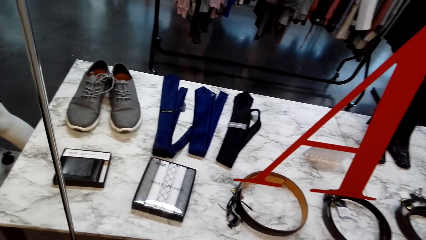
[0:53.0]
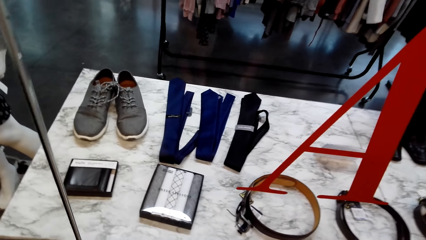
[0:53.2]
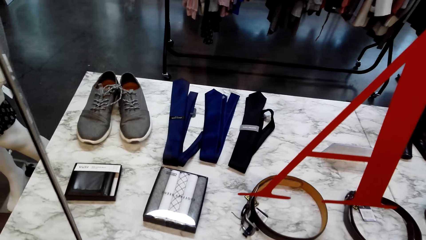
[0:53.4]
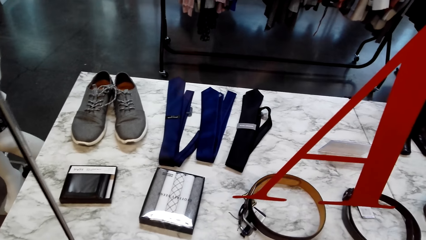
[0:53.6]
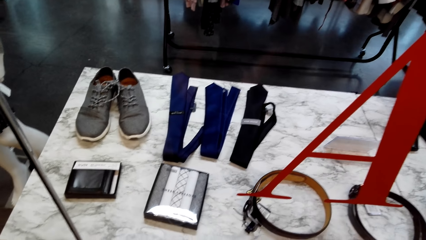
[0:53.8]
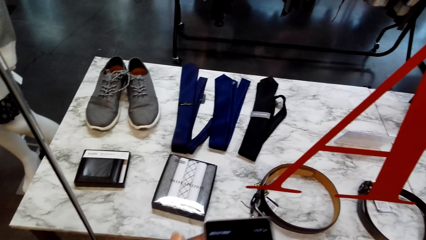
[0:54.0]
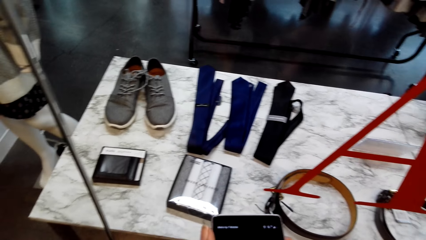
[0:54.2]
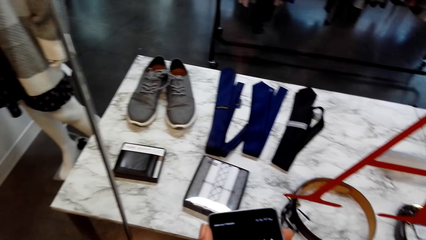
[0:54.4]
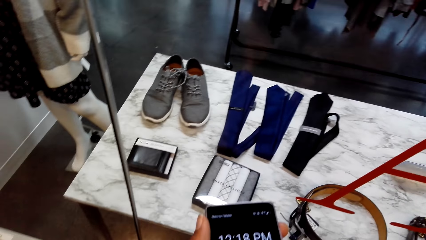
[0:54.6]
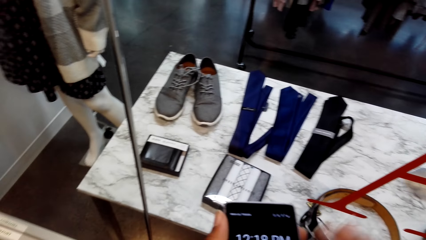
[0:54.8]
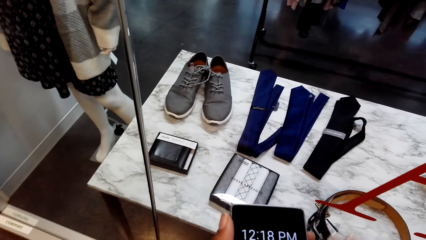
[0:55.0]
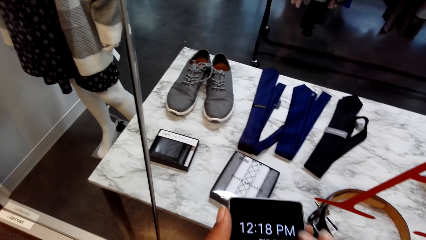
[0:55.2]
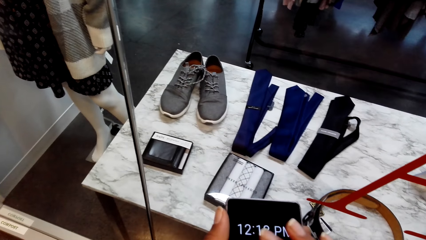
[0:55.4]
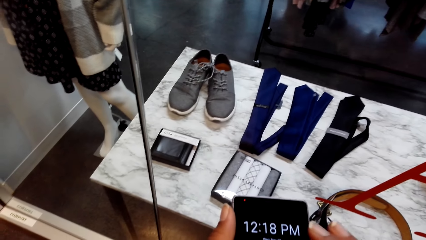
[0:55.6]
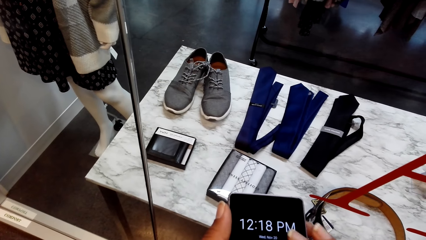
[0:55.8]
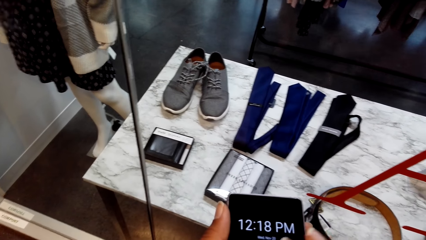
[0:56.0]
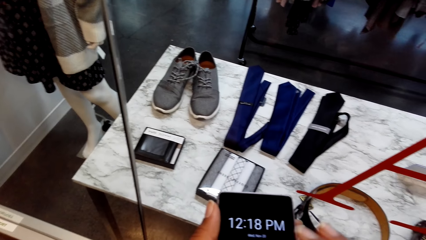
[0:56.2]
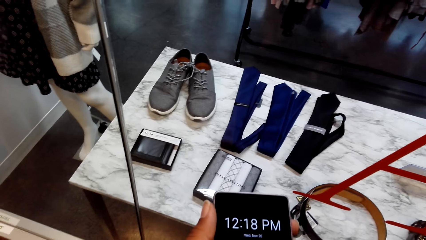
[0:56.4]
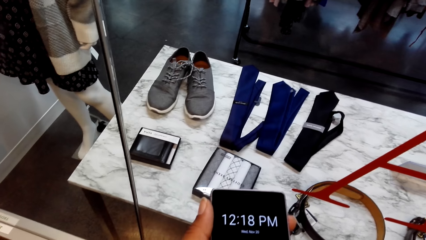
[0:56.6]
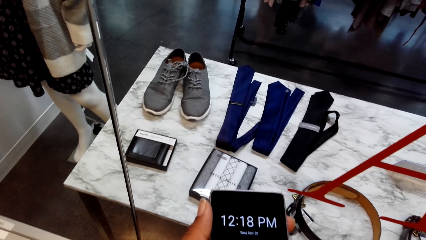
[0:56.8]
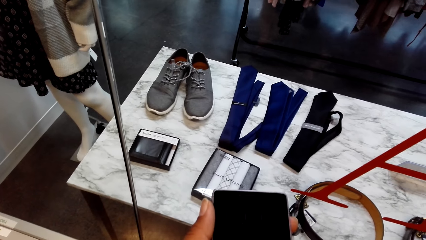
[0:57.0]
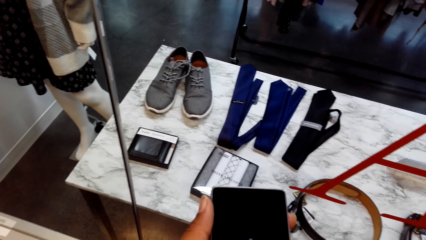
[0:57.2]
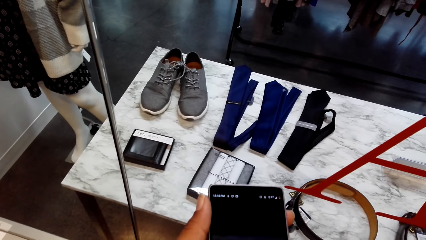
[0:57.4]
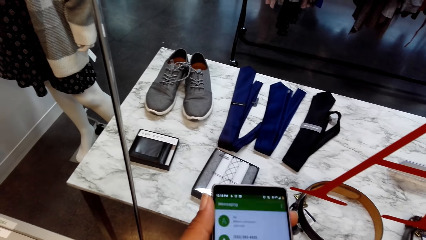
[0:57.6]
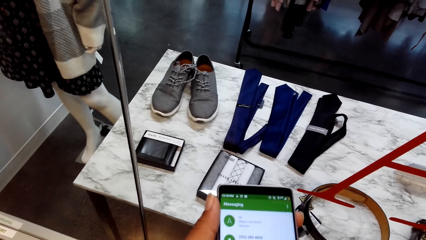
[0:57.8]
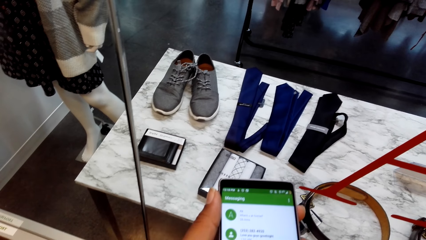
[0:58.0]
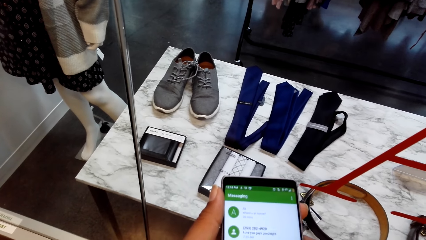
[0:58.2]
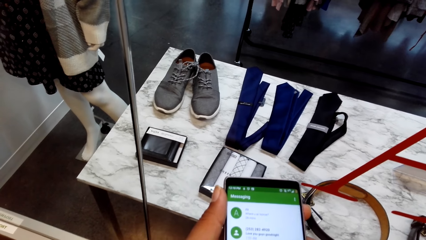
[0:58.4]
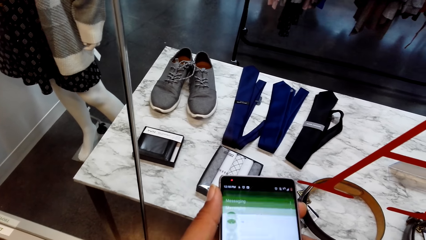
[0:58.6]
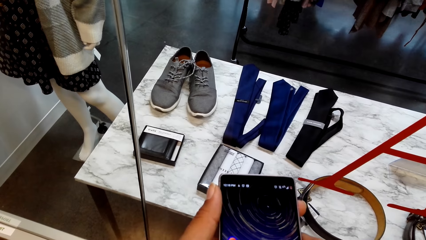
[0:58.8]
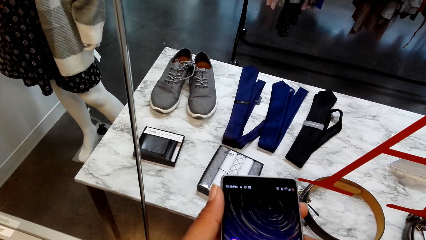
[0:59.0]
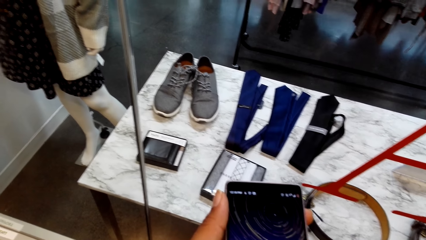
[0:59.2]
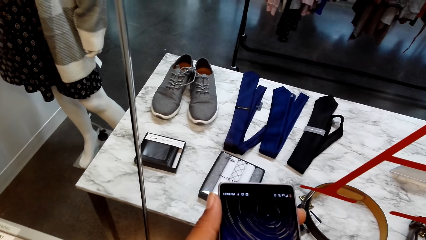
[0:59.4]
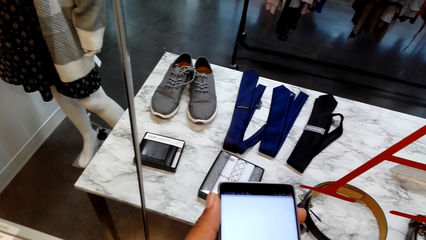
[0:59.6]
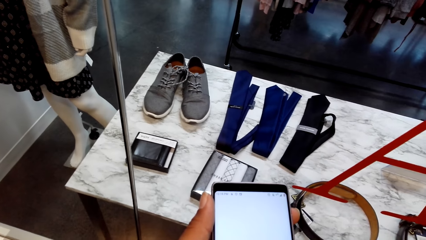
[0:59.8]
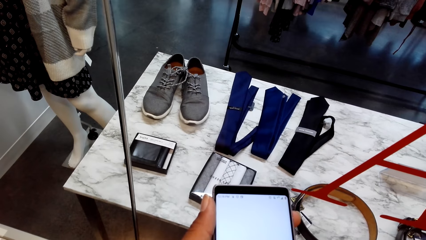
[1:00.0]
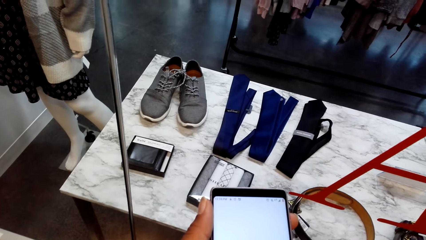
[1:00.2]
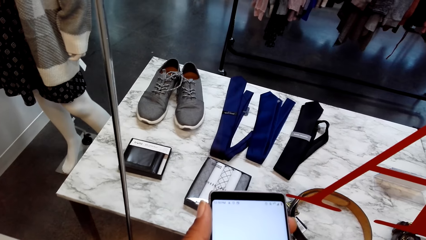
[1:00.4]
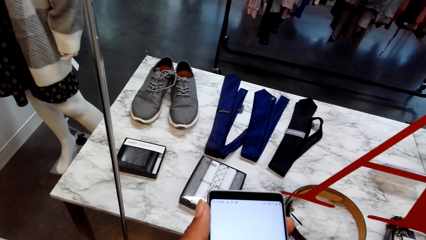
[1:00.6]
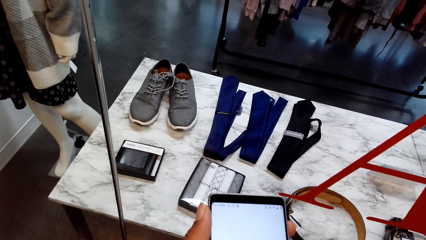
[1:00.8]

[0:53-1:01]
The camera wearer scrolls the phone.

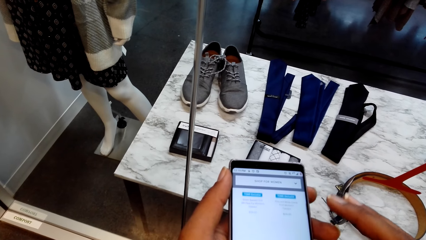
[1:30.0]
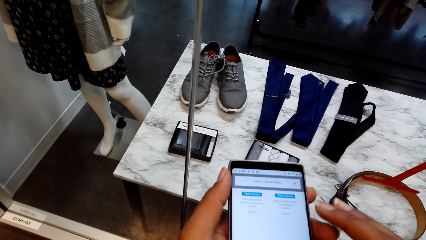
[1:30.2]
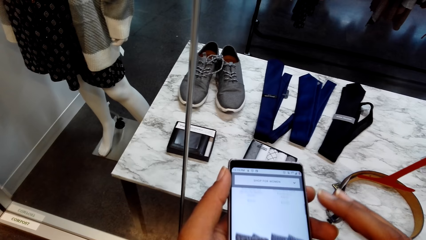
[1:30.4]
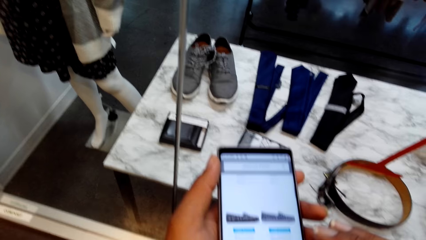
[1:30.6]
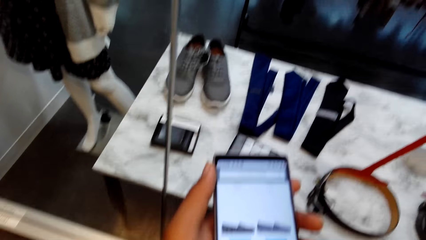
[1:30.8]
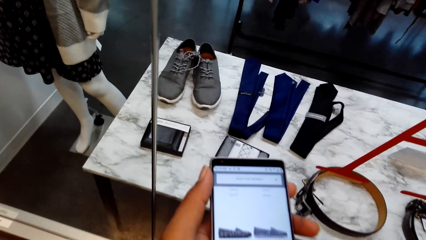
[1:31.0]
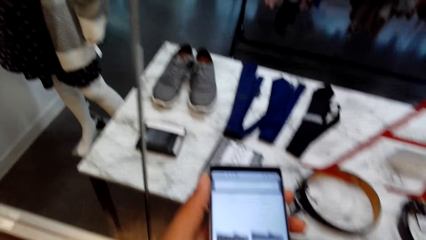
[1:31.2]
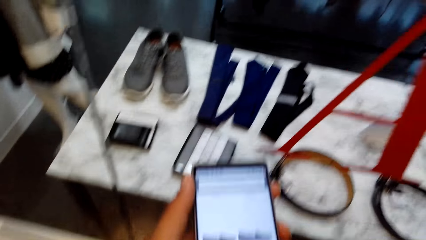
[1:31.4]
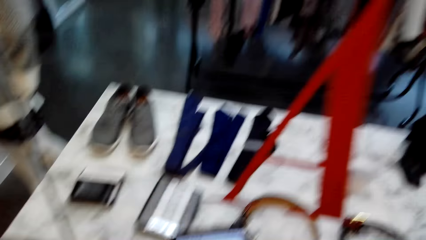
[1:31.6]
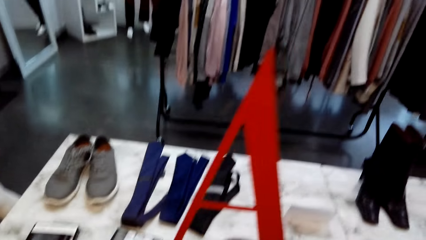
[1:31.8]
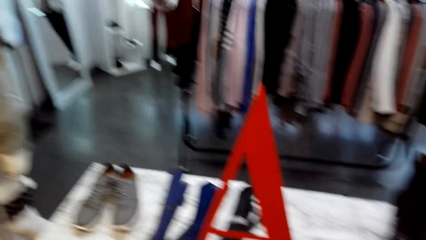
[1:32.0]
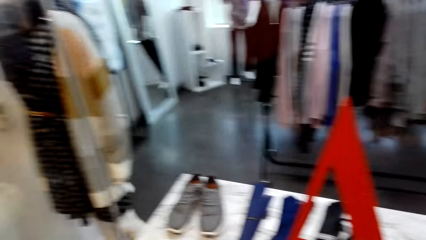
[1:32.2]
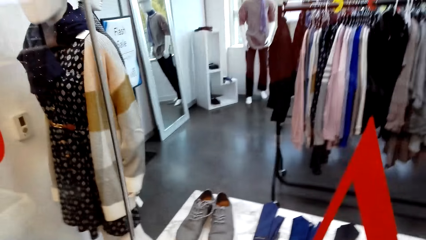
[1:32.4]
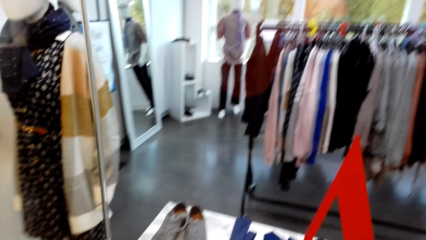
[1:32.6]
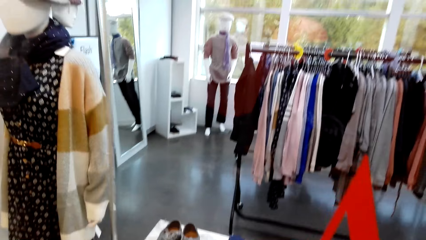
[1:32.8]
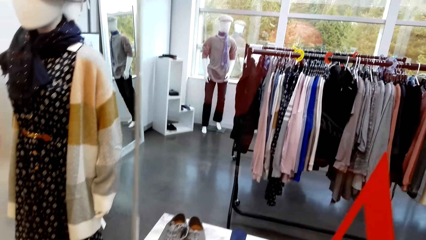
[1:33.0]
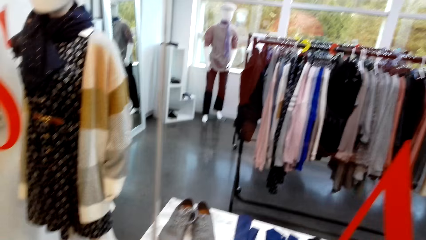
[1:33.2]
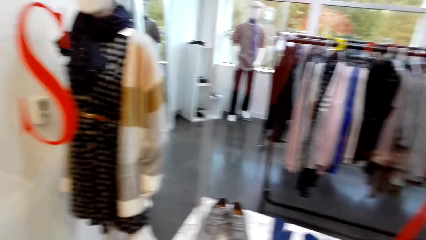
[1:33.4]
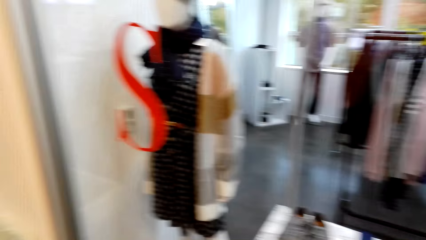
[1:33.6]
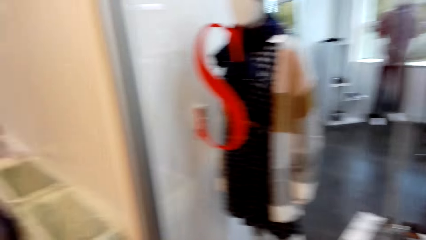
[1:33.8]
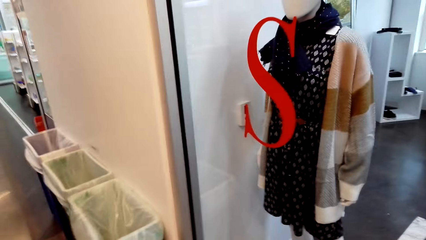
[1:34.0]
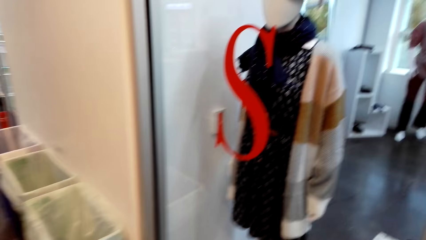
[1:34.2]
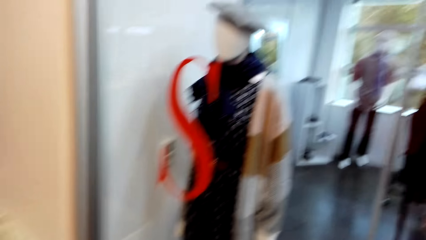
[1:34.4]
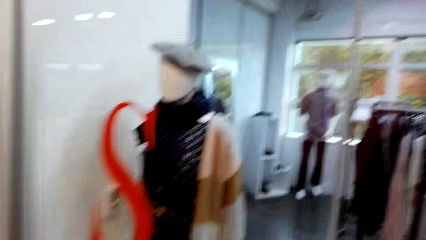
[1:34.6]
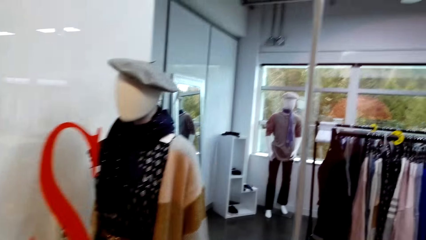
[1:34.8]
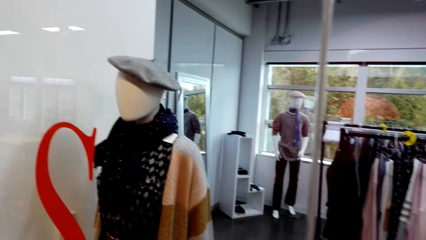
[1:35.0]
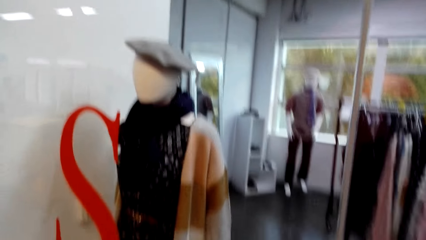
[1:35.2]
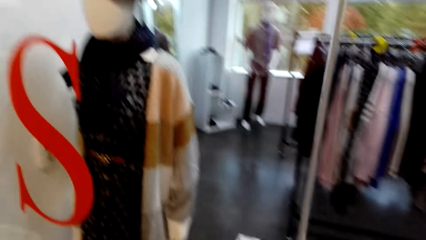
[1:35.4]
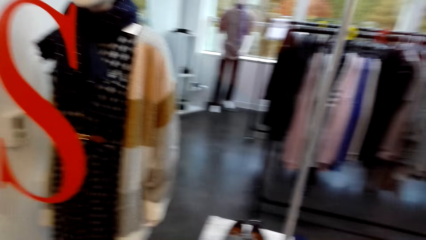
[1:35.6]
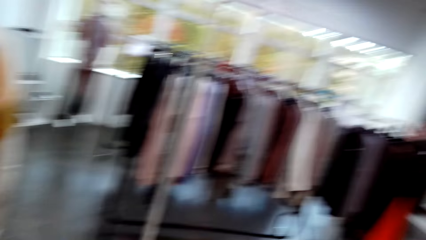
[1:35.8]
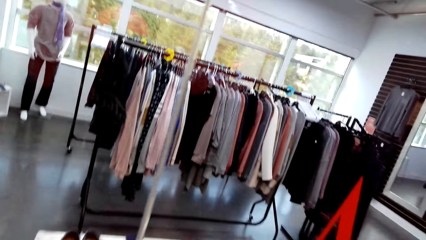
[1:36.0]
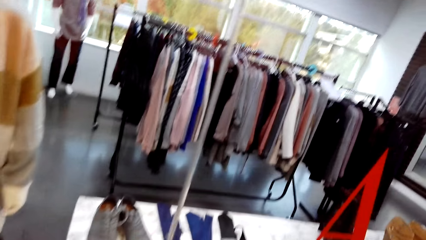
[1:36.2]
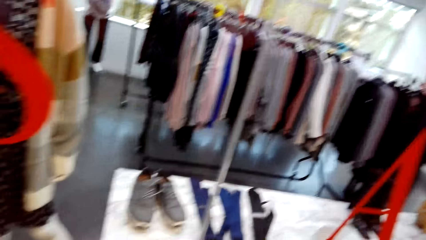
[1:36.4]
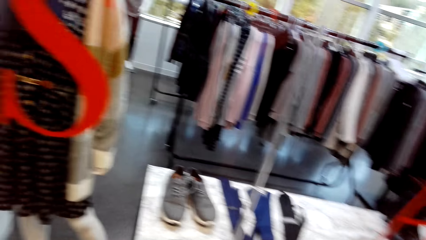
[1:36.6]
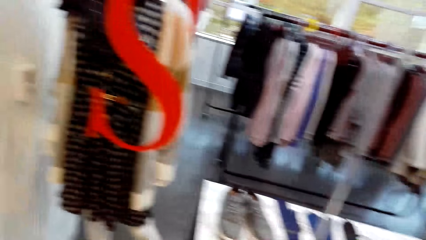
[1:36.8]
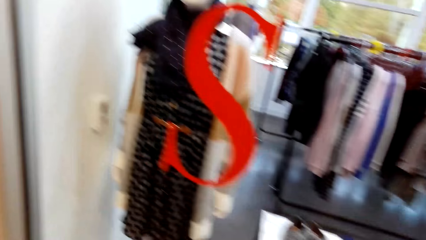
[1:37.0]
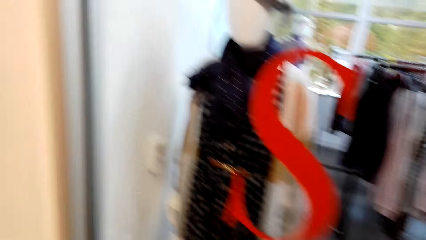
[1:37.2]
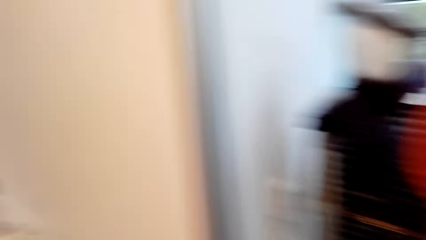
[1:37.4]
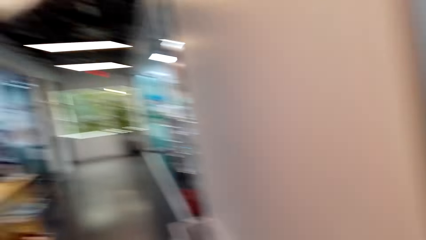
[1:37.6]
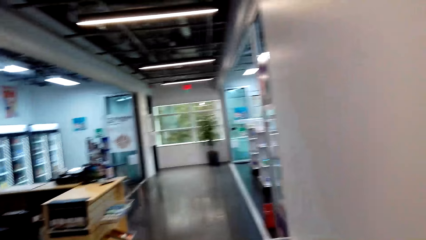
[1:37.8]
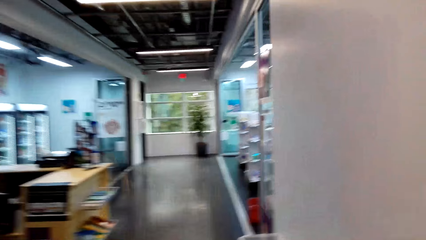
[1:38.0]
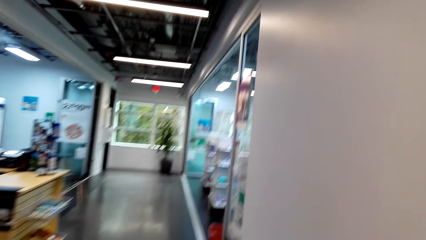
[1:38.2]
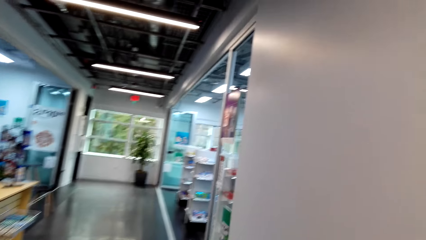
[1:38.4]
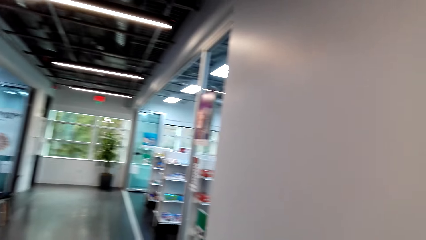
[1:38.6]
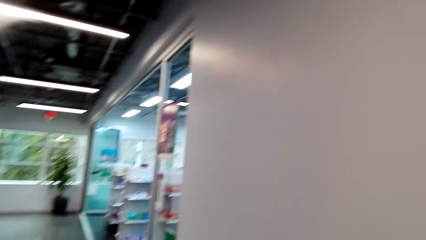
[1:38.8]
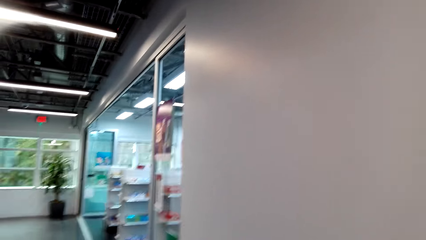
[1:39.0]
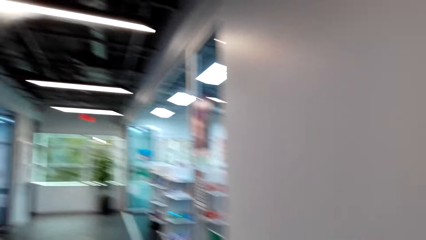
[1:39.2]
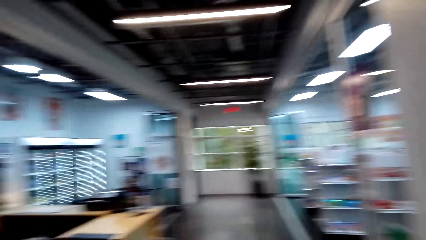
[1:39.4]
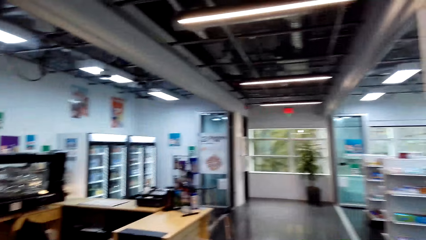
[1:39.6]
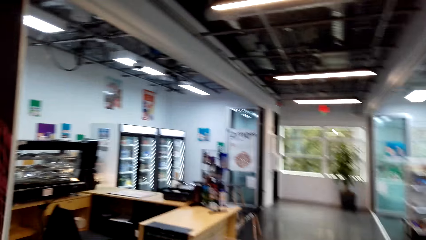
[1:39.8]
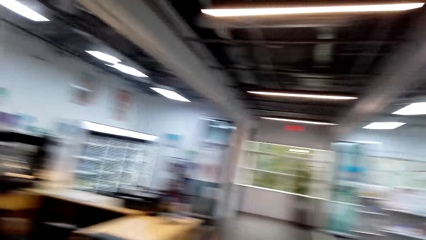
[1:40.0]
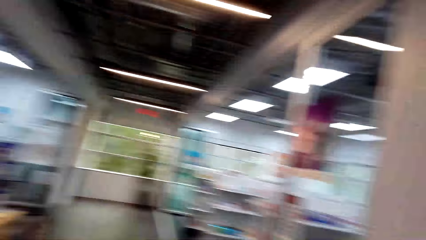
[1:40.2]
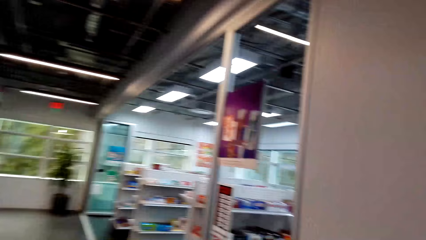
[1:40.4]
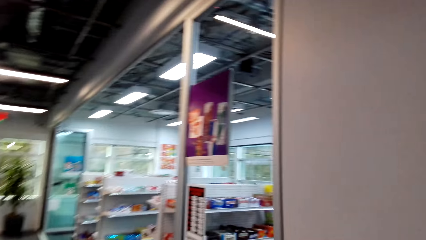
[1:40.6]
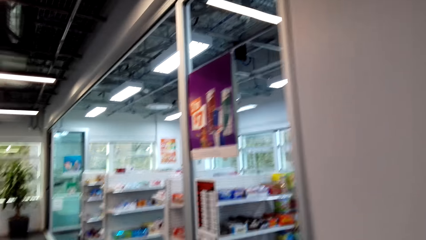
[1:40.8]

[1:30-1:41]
The camera wearer looks around the clothes store. They walk on the corridor.
